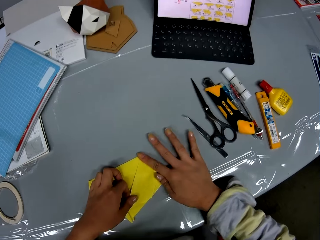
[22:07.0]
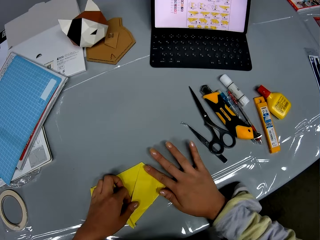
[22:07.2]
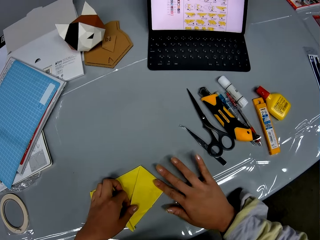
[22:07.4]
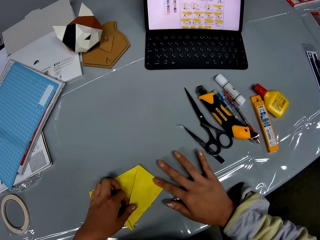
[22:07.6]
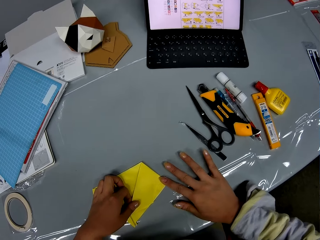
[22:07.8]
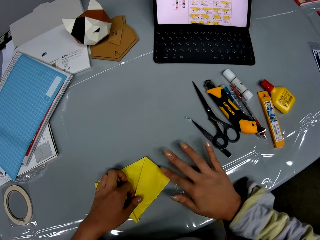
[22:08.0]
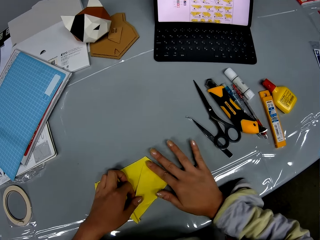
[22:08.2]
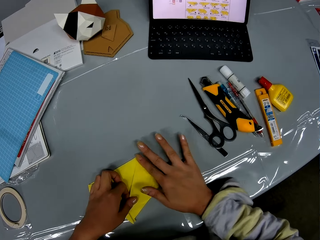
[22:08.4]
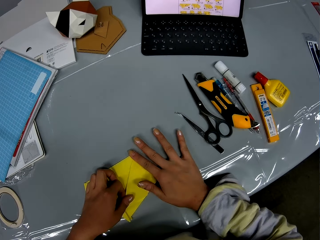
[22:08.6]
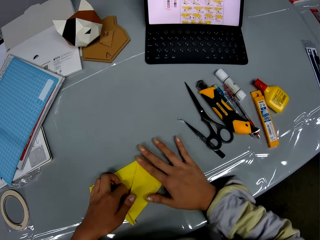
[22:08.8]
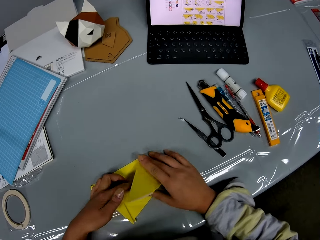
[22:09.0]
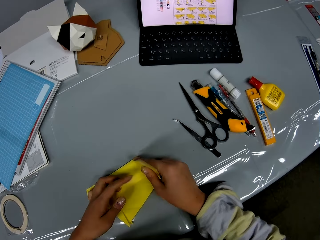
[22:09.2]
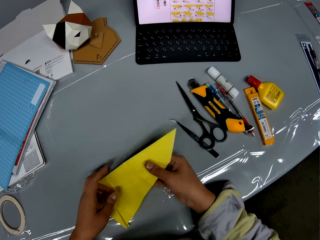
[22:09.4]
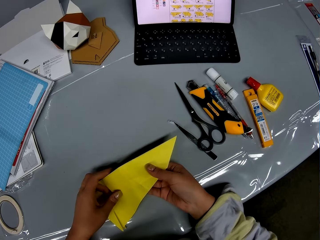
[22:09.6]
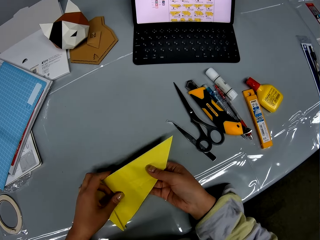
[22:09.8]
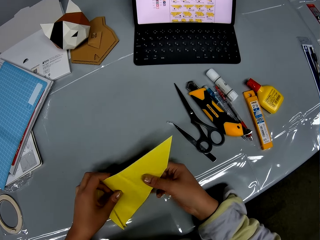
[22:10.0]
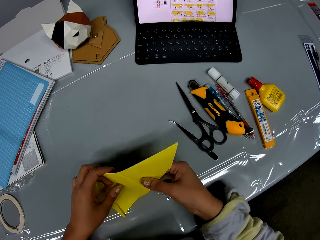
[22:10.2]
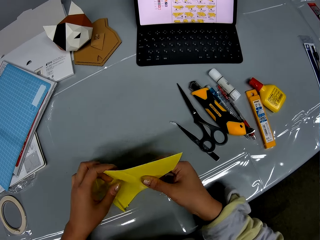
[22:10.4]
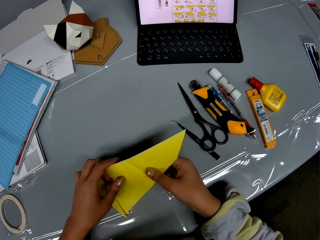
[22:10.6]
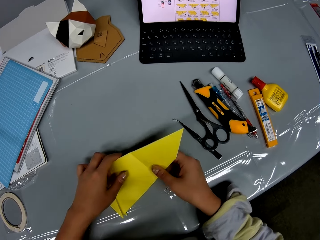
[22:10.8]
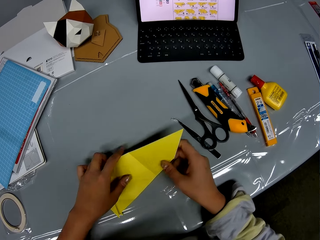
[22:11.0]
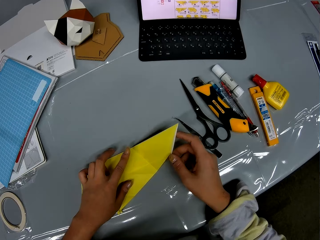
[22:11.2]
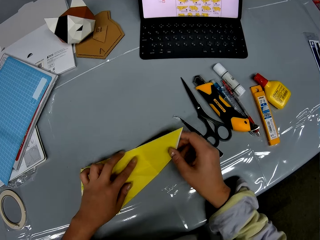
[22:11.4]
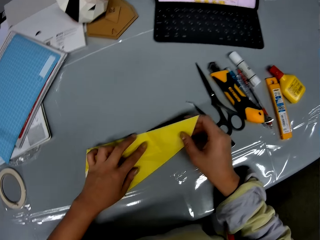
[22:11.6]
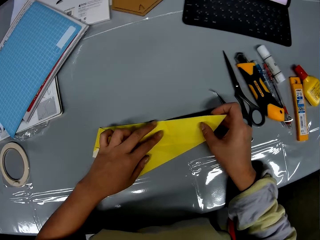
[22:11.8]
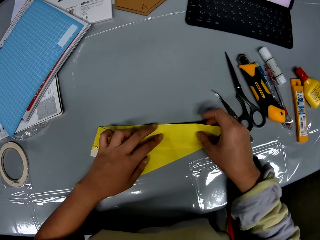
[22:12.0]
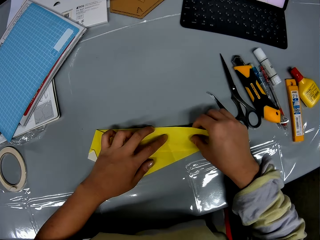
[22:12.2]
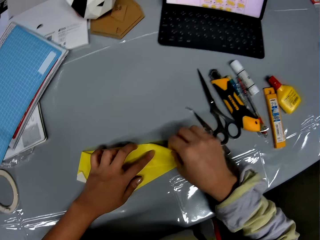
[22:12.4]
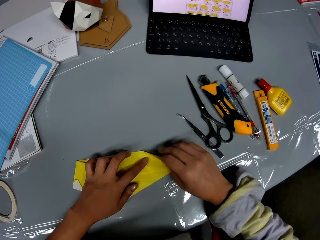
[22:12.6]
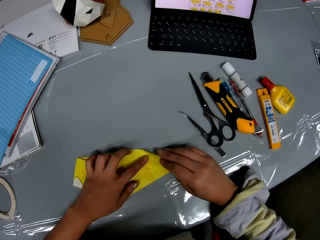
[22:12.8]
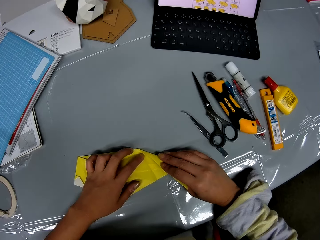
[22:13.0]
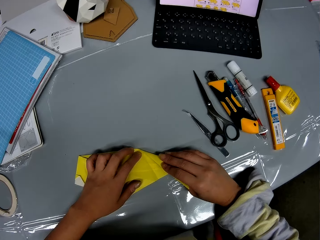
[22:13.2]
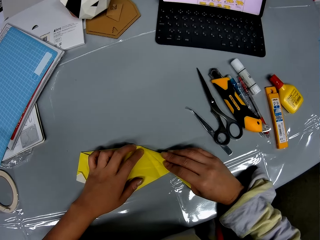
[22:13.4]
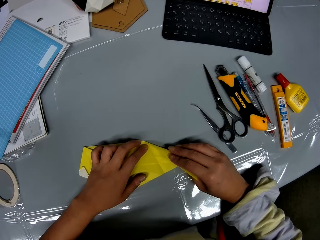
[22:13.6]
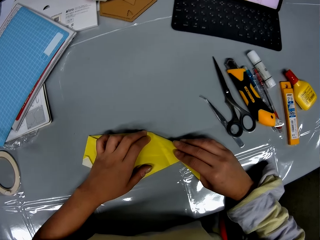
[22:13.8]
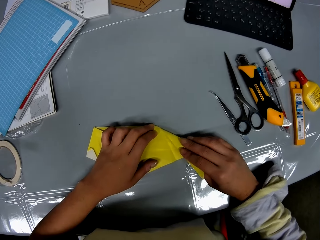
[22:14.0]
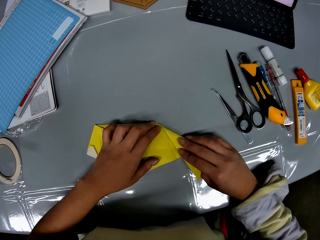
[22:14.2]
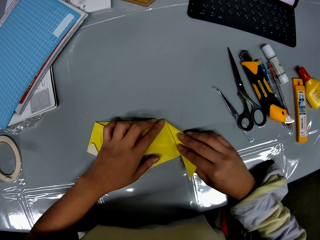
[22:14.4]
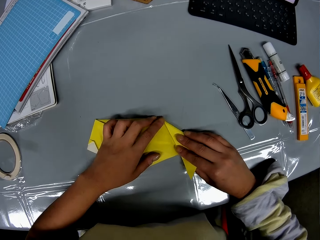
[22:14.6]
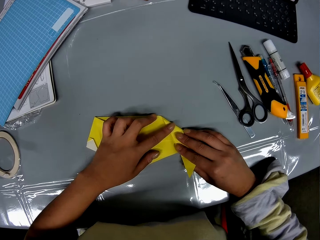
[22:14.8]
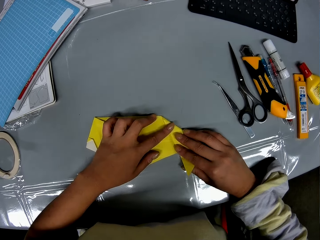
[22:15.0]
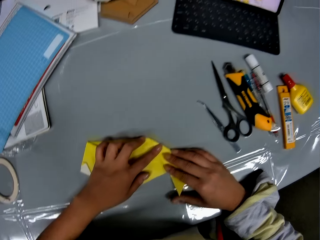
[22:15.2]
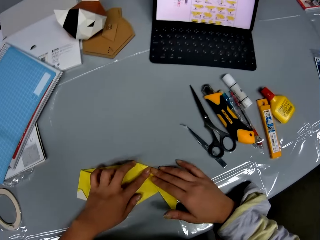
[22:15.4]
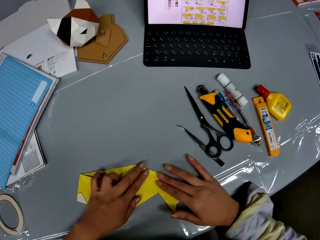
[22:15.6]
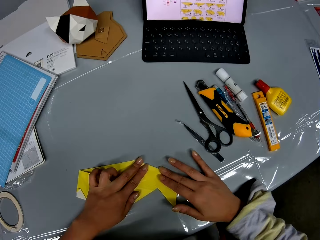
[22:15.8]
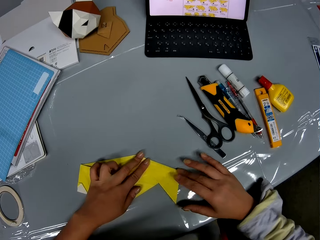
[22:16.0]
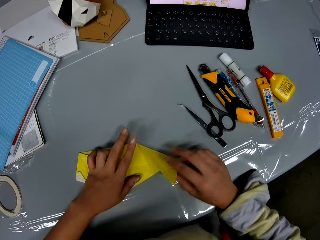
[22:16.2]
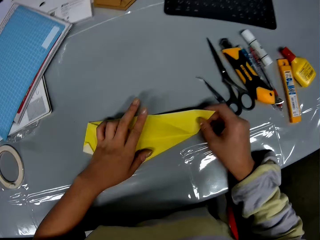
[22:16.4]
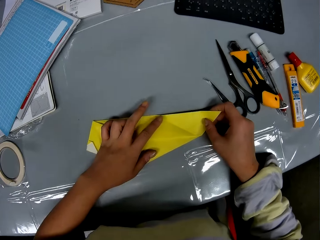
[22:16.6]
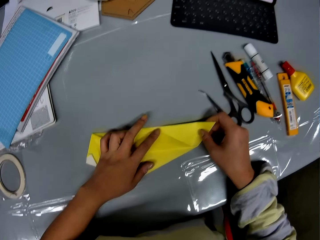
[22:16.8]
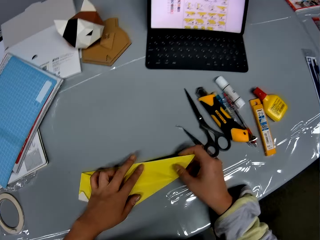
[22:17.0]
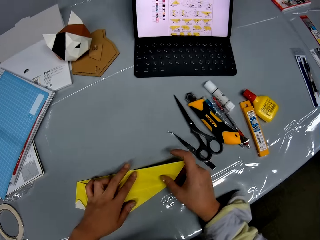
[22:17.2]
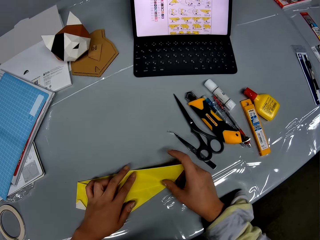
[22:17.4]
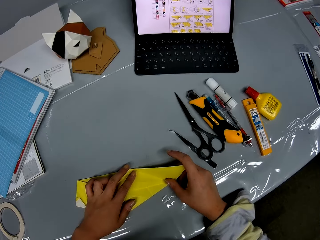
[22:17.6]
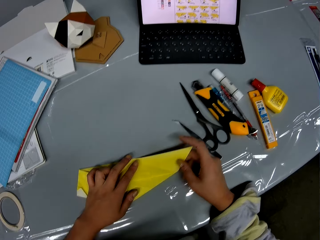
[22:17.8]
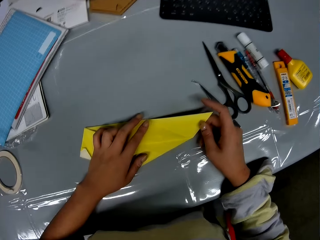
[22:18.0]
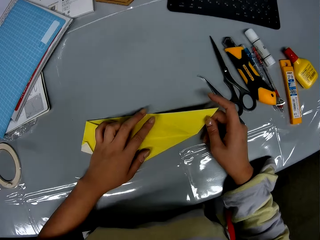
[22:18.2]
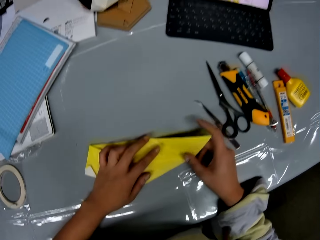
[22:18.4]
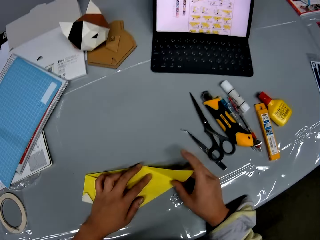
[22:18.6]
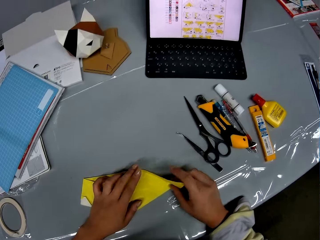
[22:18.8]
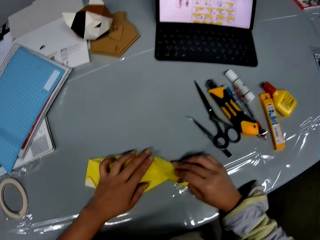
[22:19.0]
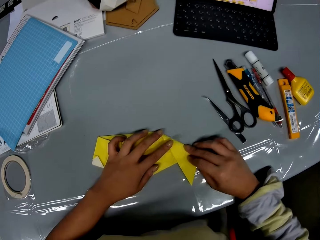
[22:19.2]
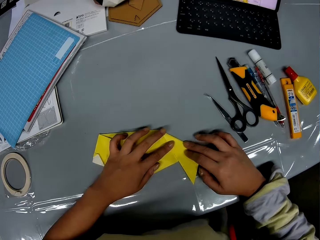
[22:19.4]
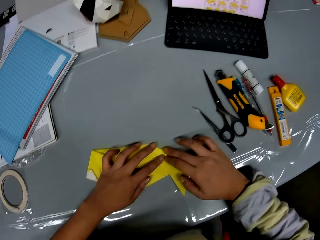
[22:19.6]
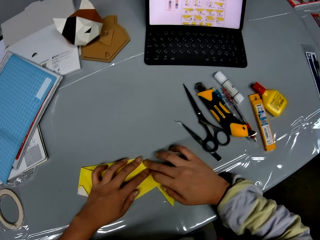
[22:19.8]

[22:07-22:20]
The camera wearer unfolds the craft paper. She adjusts the craft paper. She folds the craft paper. She presses the craft paper with her right hand on the table. She unfolds the craft paper. She folds the craft paper.

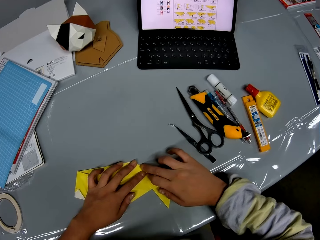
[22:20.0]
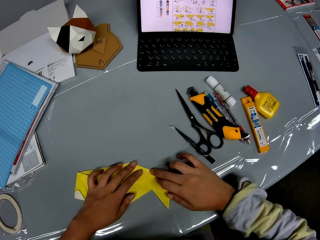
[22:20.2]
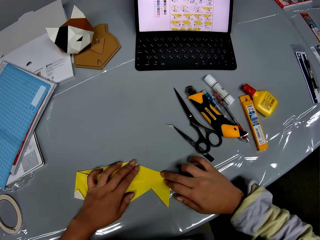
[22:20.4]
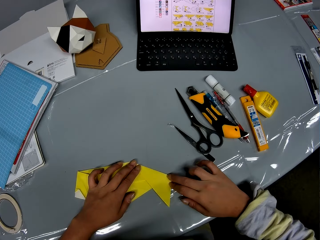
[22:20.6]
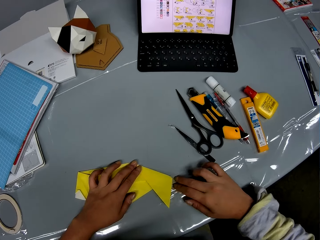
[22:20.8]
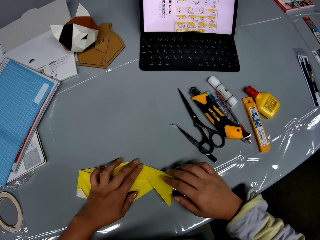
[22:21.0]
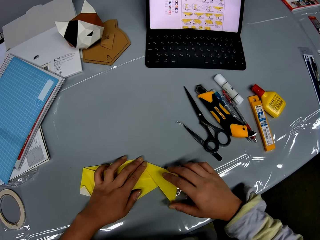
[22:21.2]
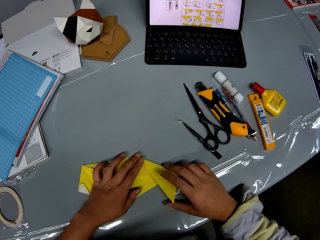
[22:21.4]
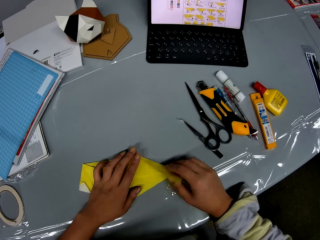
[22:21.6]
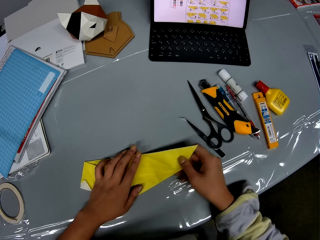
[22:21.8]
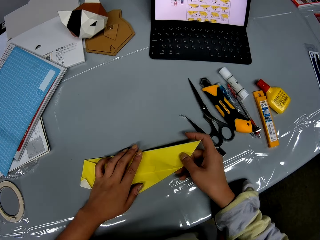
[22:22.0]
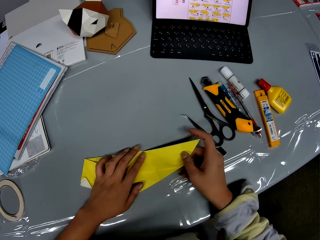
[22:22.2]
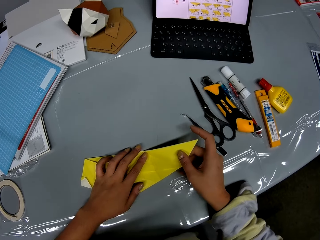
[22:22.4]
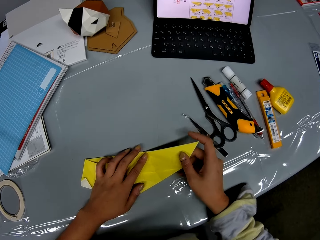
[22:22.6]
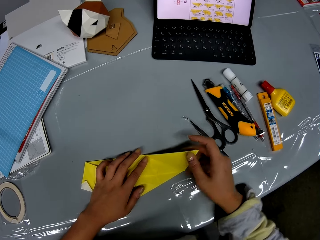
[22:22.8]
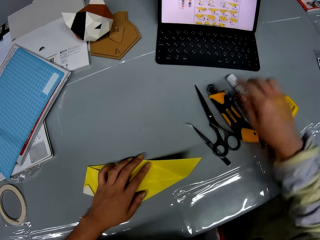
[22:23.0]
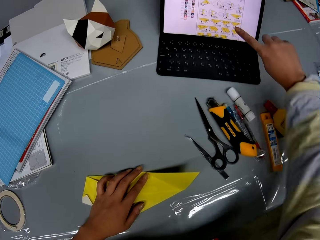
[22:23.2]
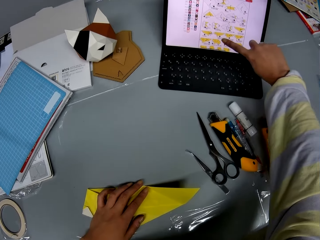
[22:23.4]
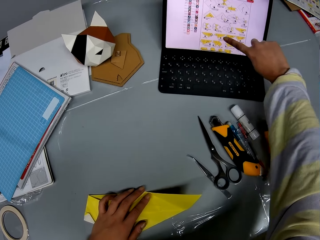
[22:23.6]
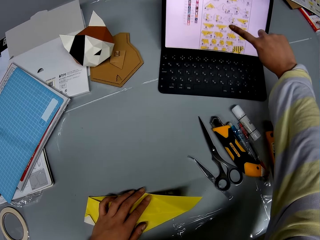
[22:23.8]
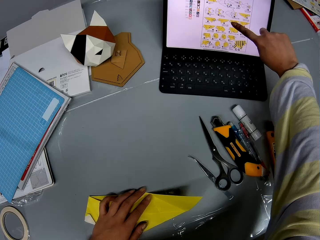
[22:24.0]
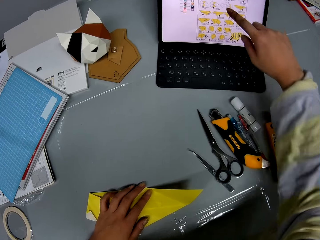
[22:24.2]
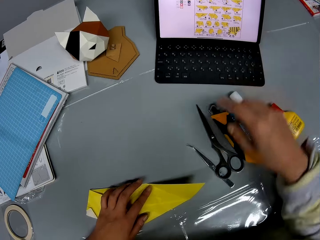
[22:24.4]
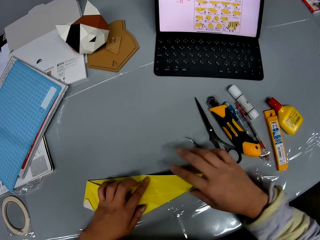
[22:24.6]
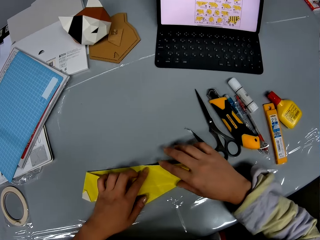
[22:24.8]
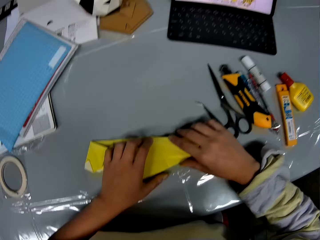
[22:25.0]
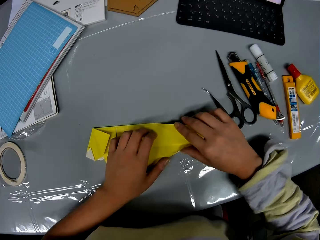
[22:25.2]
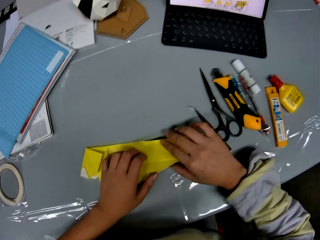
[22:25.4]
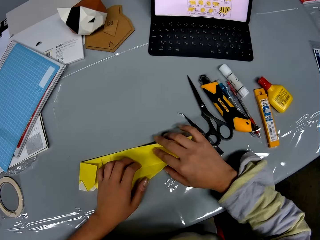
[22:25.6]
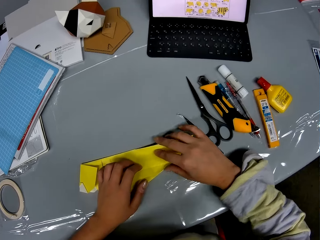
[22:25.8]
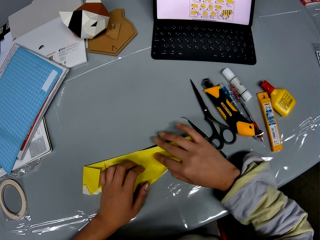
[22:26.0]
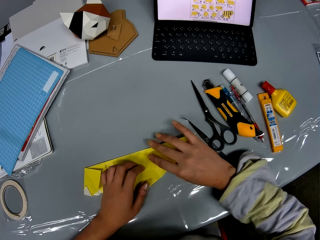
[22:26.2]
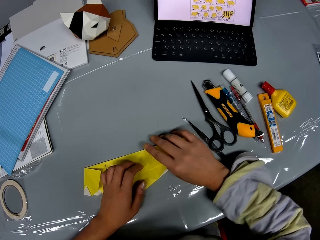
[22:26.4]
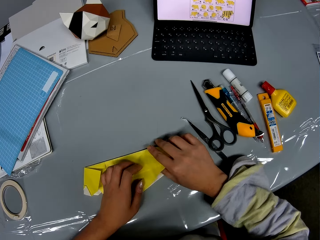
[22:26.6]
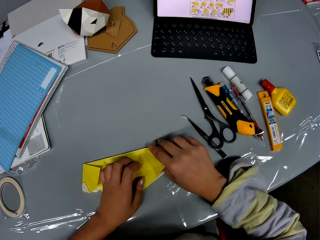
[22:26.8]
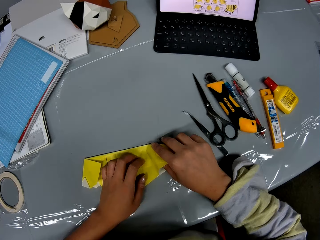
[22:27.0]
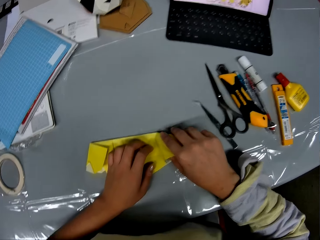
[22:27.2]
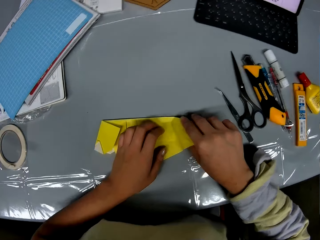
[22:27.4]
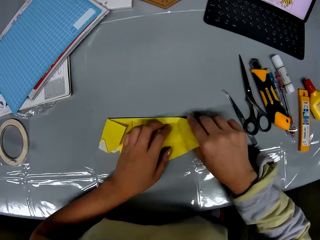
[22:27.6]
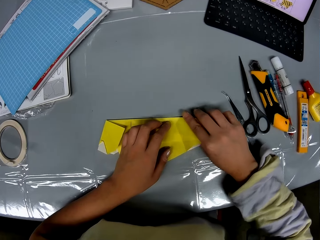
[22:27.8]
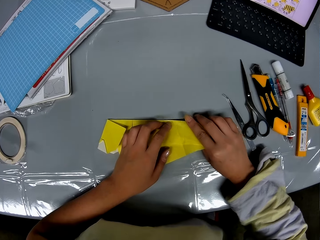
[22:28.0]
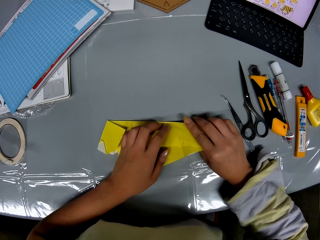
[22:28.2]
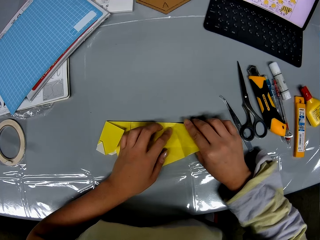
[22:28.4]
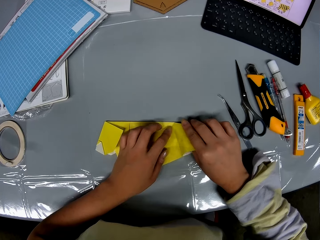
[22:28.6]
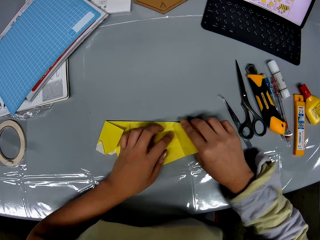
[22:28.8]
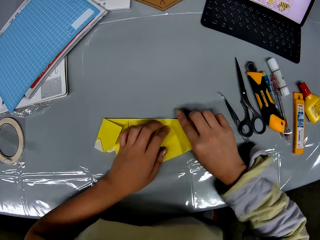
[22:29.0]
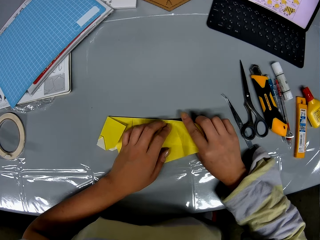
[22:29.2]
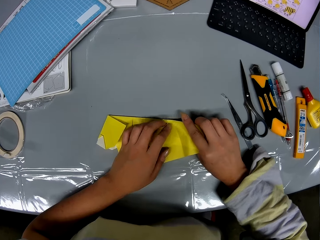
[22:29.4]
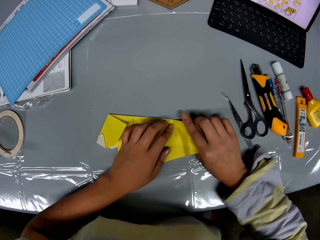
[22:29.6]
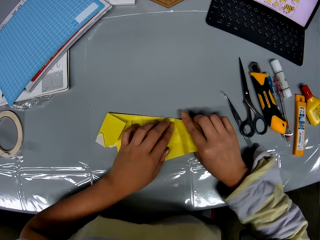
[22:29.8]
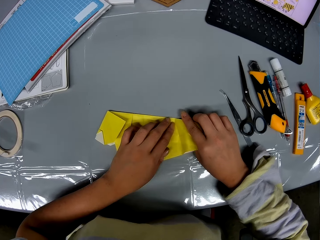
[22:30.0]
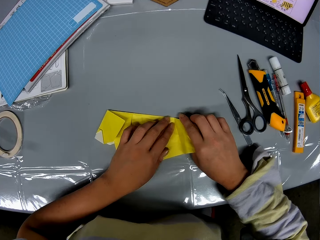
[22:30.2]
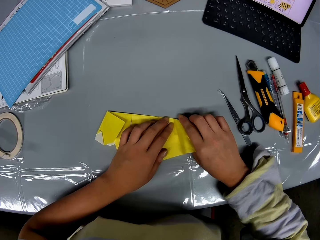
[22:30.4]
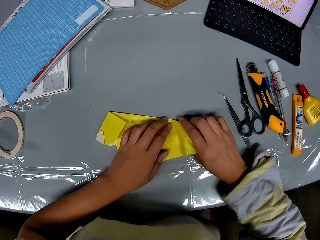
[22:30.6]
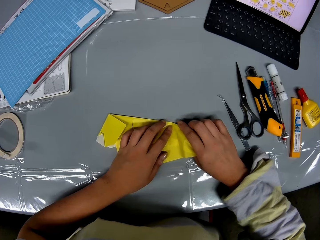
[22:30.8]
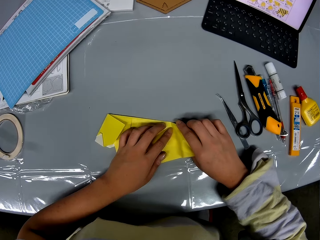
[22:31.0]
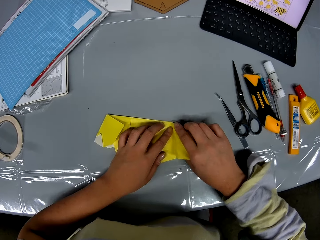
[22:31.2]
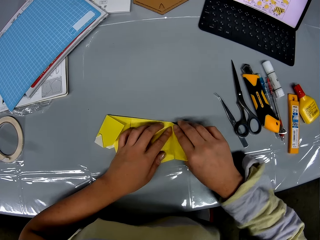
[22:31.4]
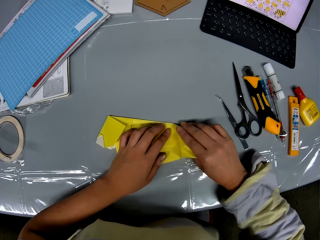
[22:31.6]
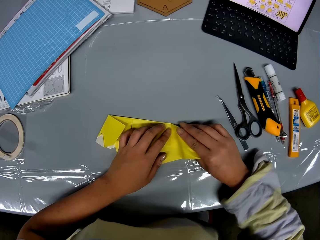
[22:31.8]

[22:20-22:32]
The camera wearer presses the craft paper with her right hand on the table. She unfolds the craft paper. She operates the laptop on the table with her right finger. She adjusts the craft paper with her hands. She folds the craft paper.
